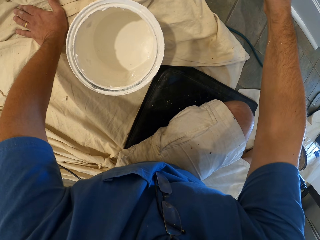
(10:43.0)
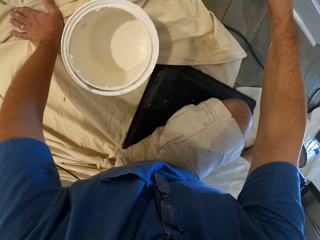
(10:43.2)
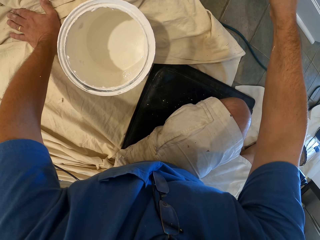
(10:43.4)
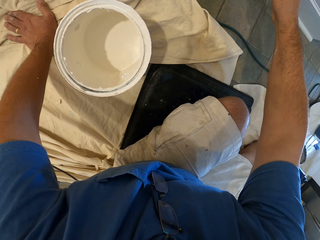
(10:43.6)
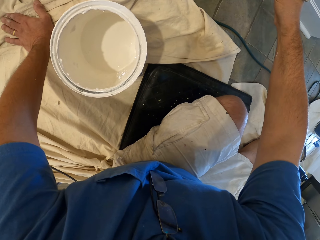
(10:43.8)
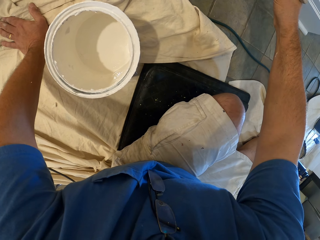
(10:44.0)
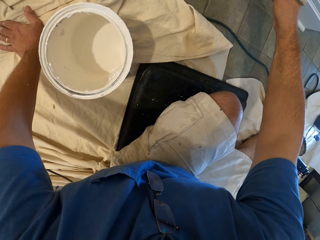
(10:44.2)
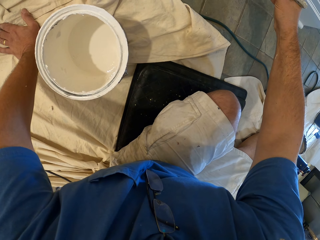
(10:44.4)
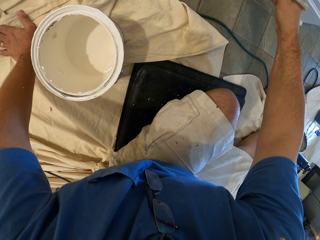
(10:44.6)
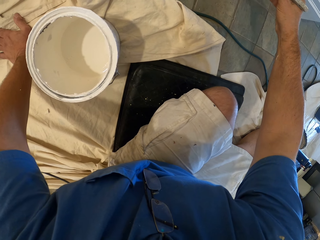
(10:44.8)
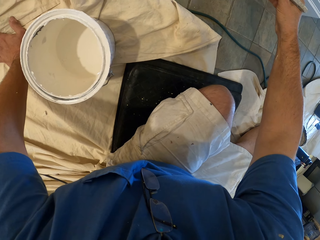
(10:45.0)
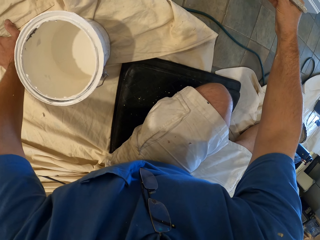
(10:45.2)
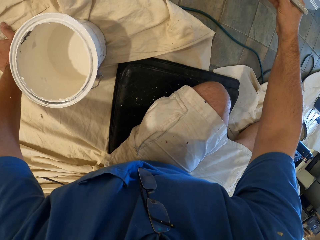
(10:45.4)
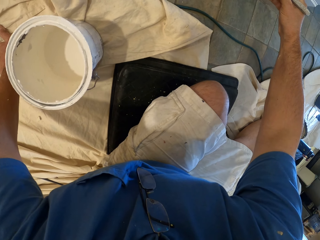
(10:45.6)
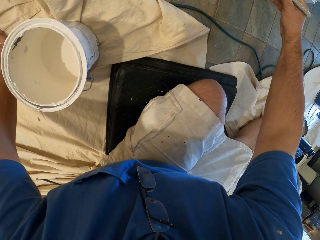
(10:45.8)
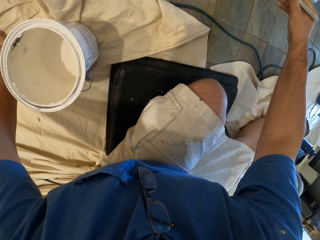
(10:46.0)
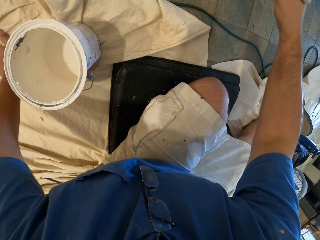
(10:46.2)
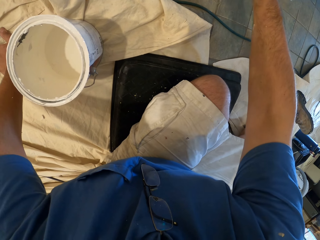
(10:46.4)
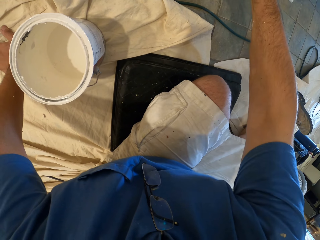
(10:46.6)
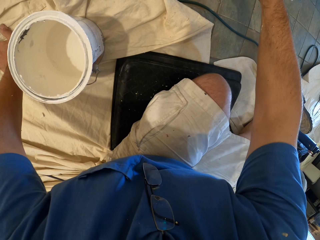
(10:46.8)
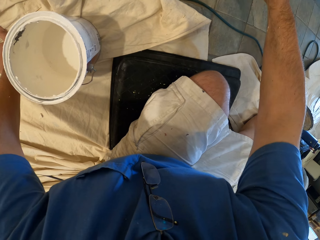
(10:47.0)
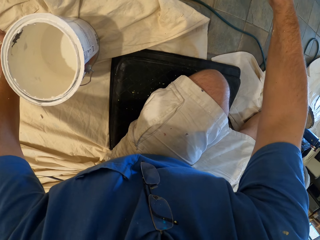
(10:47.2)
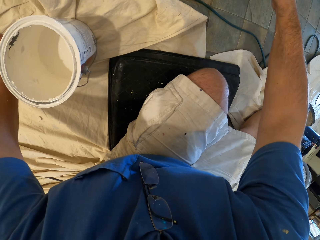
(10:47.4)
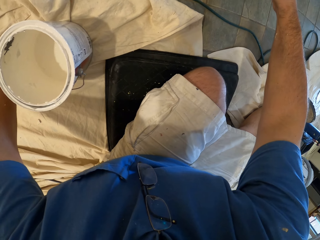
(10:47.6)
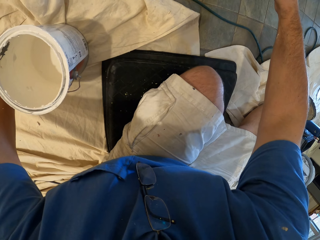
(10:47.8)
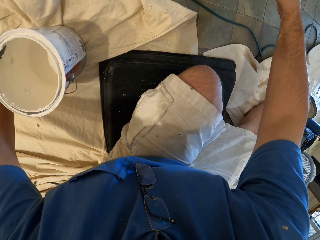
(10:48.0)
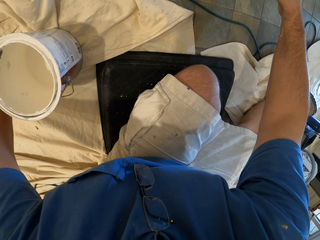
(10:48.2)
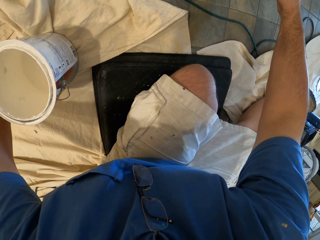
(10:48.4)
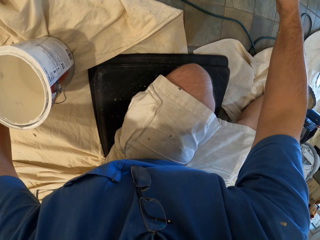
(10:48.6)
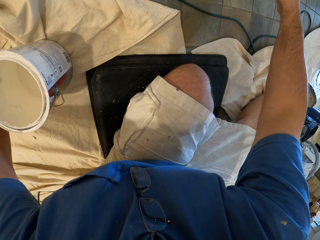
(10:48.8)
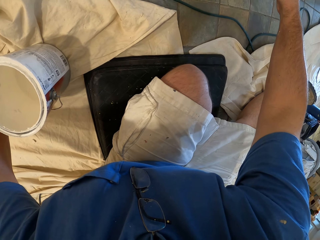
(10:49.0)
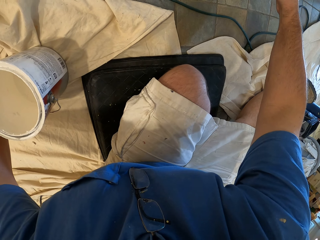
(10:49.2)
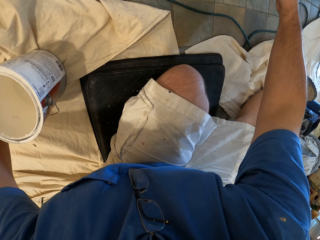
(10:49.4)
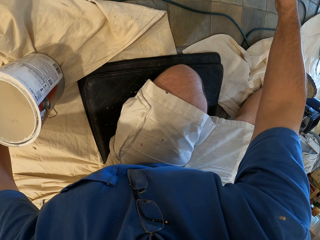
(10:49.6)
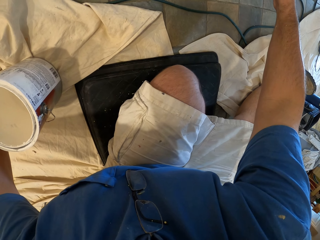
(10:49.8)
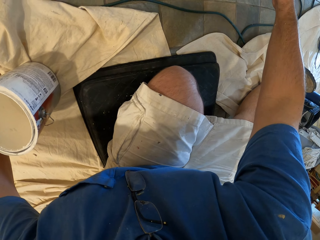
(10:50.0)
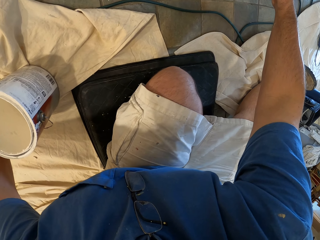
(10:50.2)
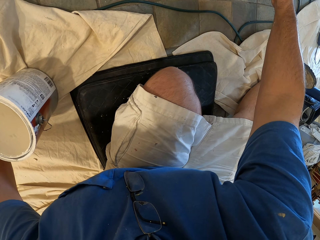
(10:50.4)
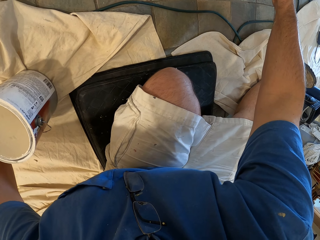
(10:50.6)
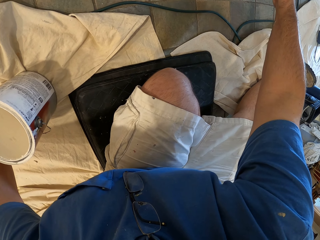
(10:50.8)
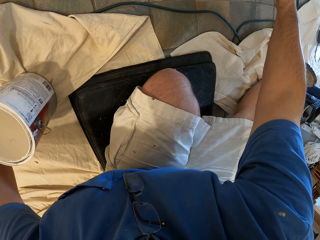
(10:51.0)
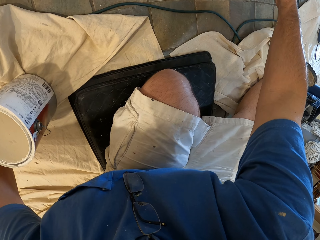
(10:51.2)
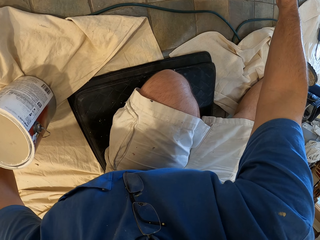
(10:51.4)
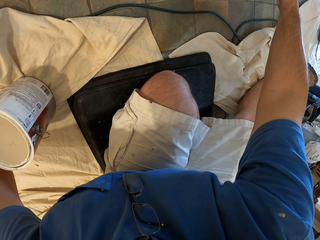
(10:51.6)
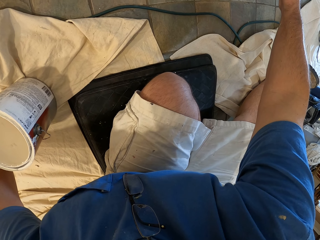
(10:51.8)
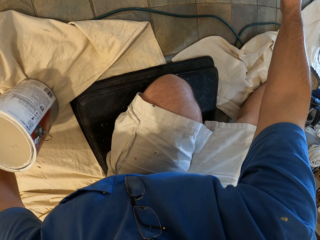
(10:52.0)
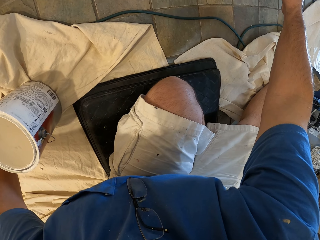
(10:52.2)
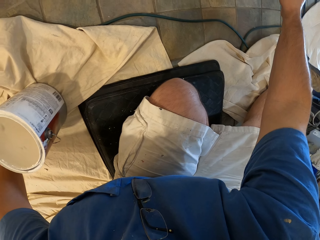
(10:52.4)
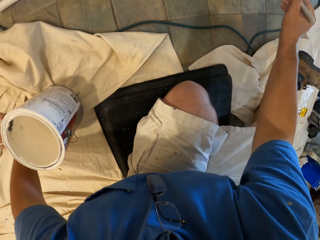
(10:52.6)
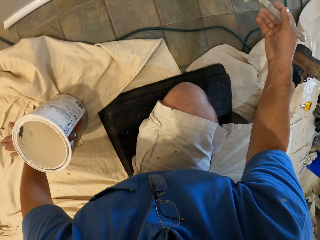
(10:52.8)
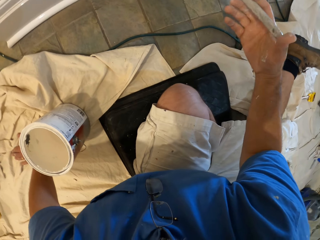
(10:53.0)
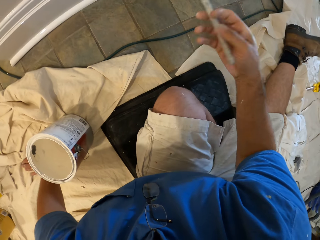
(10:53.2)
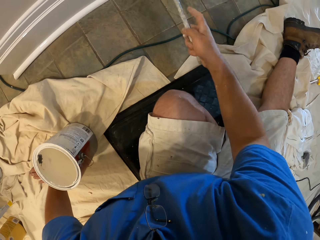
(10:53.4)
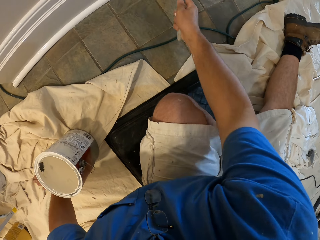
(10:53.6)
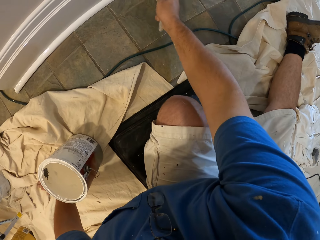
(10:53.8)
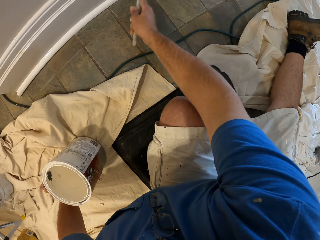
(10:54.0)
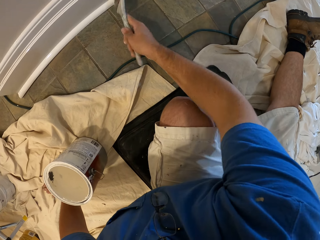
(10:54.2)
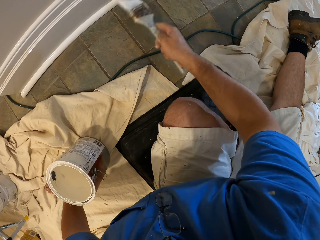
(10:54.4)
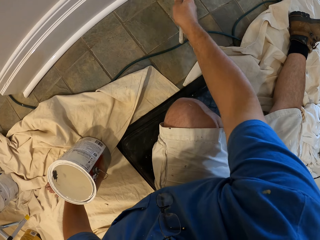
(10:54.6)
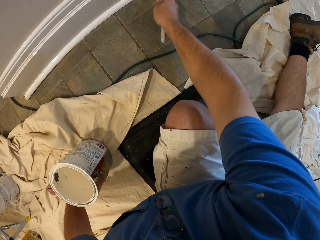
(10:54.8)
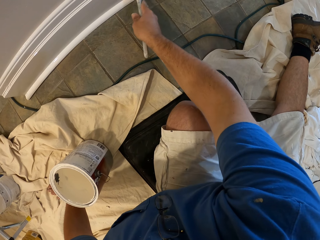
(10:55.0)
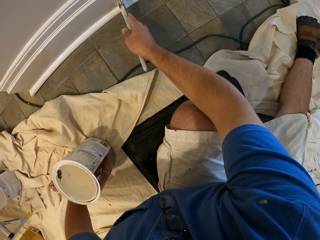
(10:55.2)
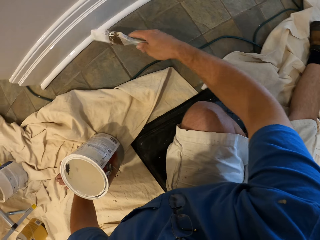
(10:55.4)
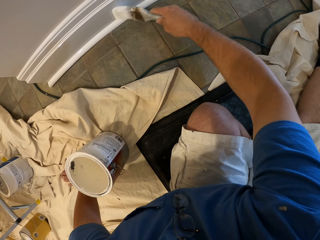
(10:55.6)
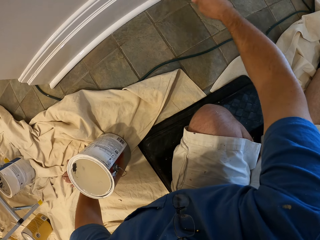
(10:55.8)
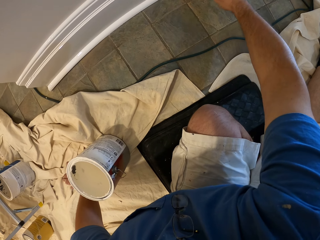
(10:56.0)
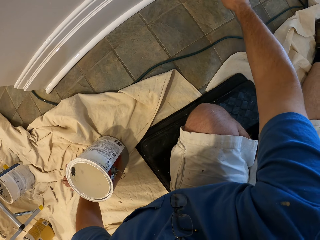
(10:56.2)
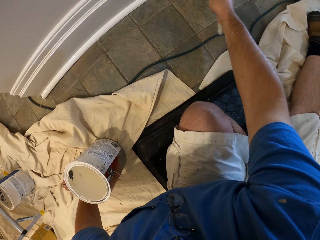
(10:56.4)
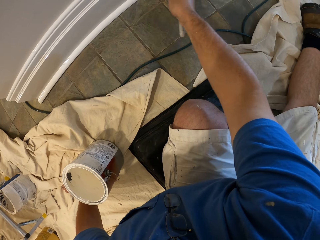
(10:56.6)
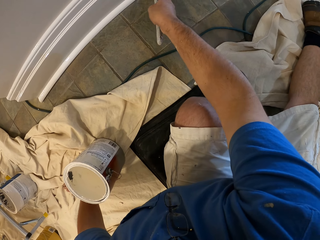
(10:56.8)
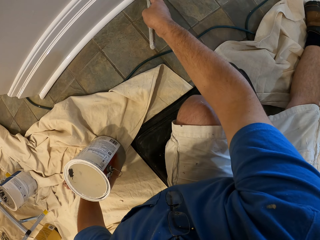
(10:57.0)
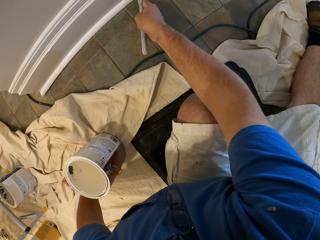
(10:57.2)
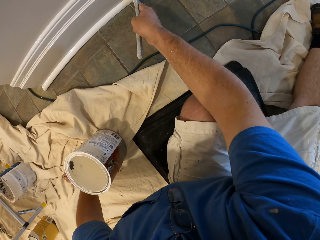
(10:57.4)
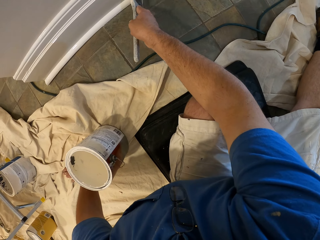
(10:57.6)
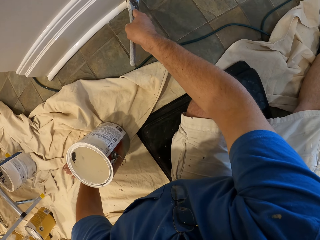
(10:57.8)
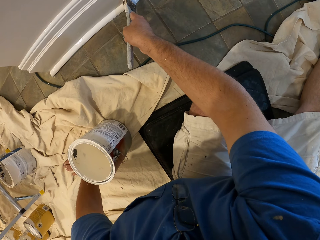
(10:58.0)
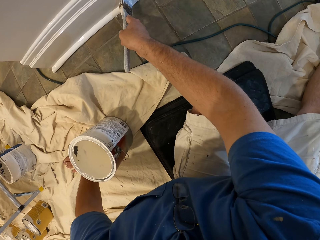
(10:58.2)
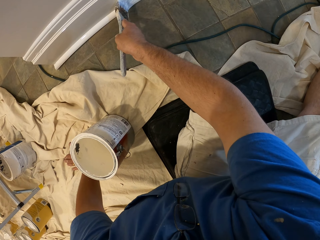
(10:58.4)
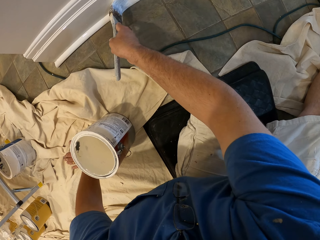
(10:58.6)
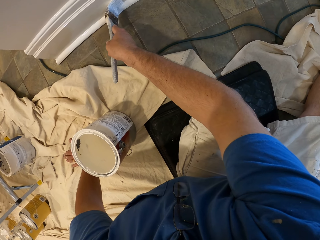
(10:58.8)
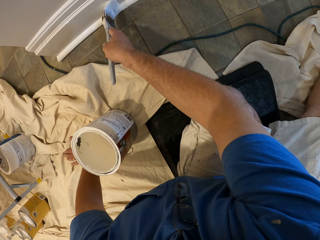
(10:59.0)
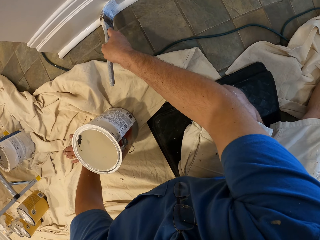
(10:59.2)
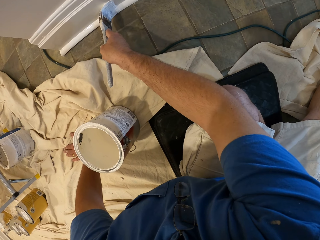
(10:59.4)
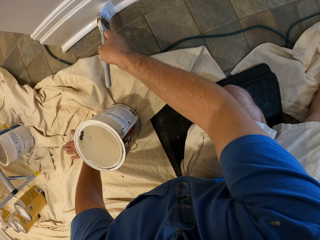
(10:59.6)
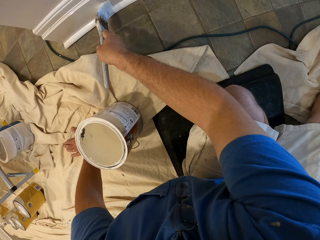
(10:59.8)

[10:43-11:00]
The camera wearer paints the baseboard with the paint brush.

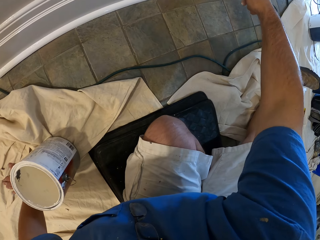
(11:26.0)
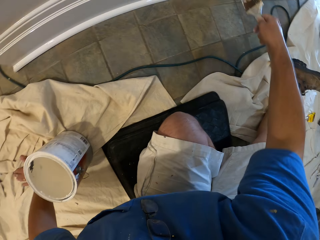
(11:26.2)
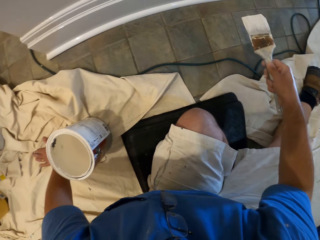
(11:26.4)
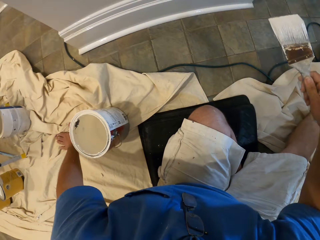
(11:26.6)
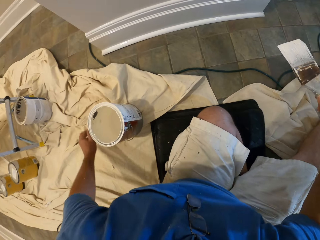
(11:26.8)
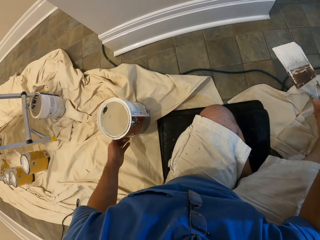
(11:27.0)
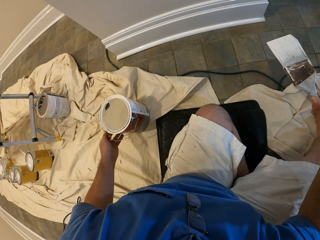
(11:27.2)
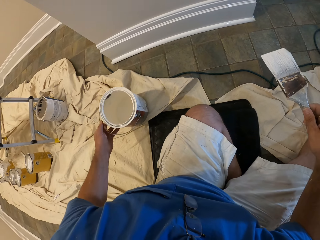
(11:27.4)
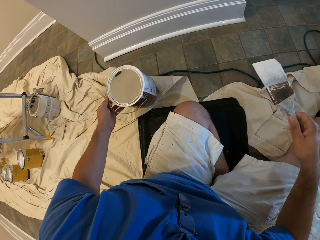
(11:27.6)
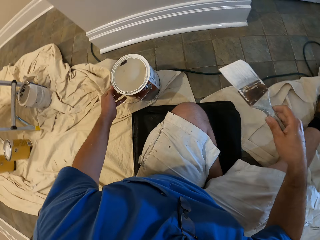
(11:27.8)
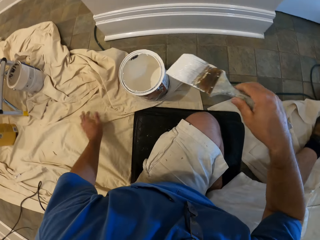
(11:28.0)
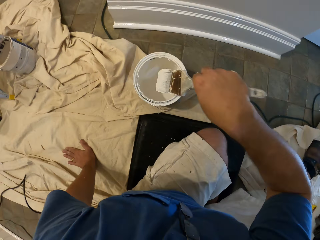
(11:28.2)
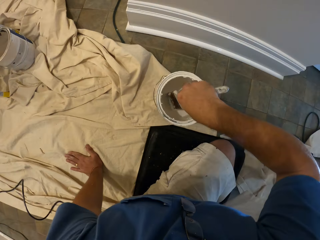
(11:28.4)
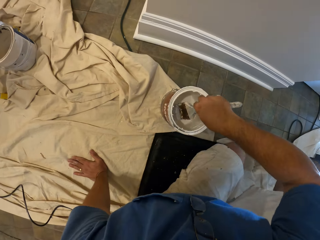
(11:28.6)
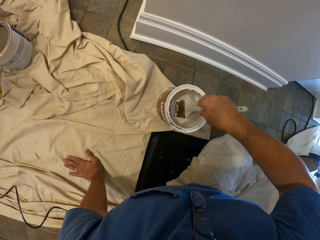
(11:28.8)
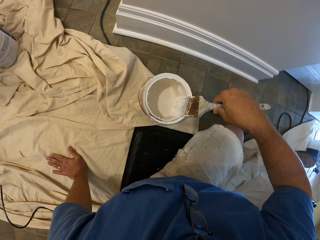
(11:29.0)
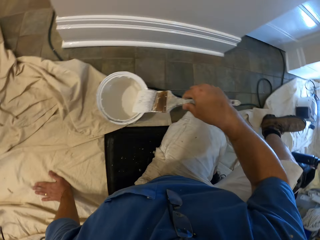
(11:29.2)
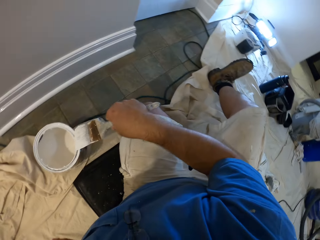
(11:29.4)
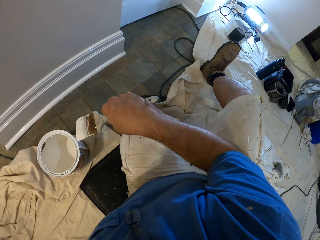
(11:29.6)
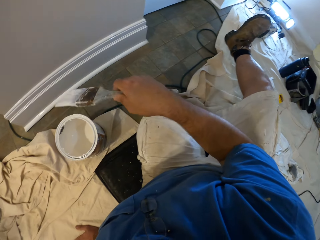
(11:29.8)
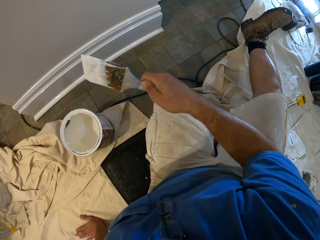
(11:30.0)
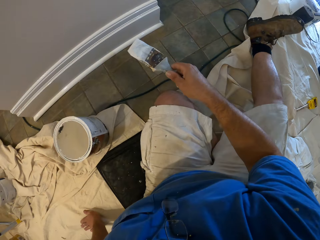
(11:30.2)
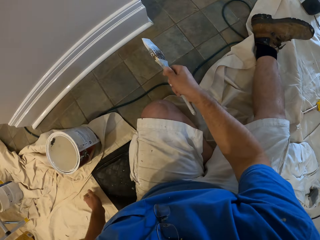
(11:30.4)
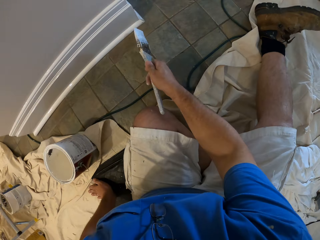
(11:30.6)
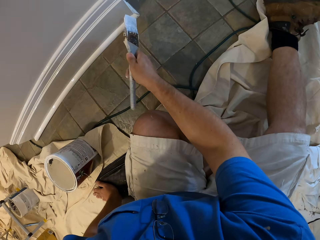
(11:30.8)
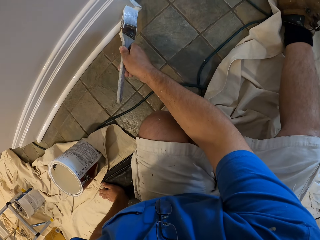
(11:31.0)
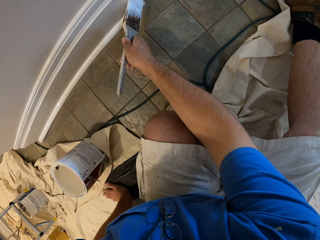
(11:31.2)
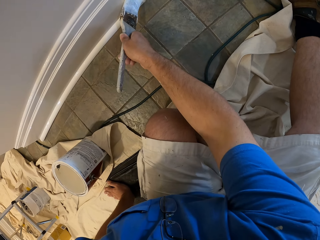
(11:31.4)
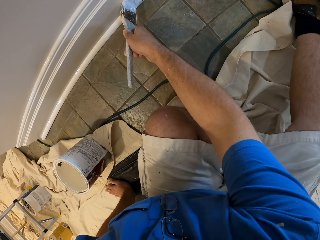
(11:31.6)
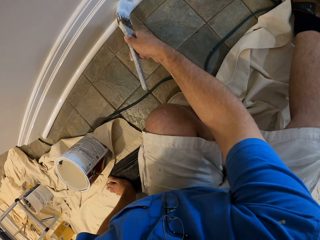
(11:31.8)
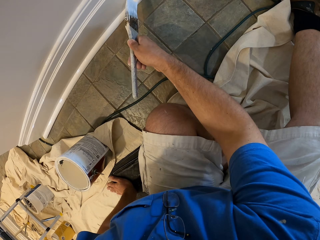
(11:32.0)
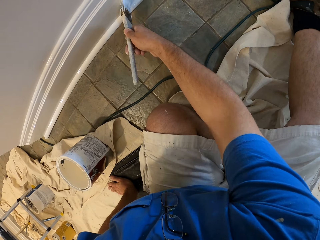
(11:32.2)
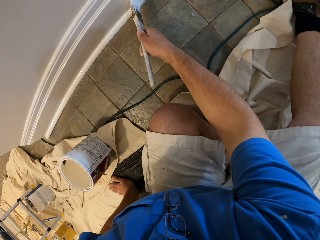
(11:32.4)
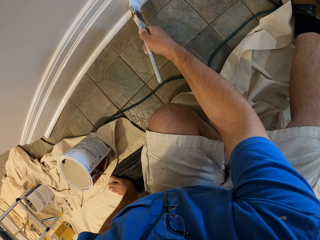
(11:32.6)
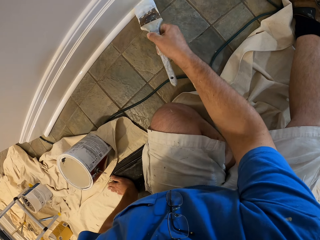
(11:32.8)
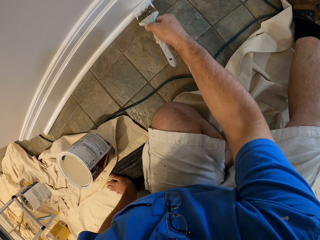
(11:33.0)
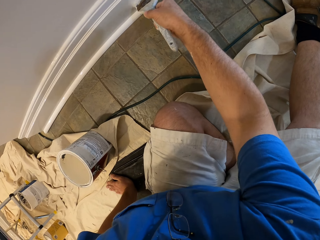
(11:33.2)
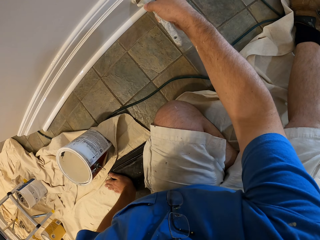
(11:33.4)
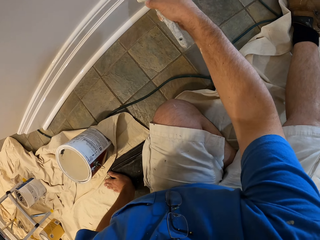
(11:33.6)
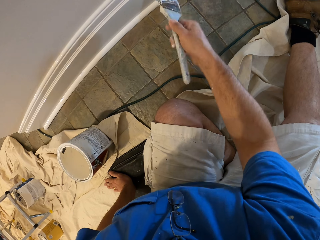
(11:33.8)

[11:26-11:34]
The camera wearer pulls the brush from the baseboard. They move the bucket of paint or container. They dip the paint brush in the bucket of paint. They clean the paint brush with the top of the bucket of paint. They remove the brush from the container. They paint the baseboard with the paint brush.
